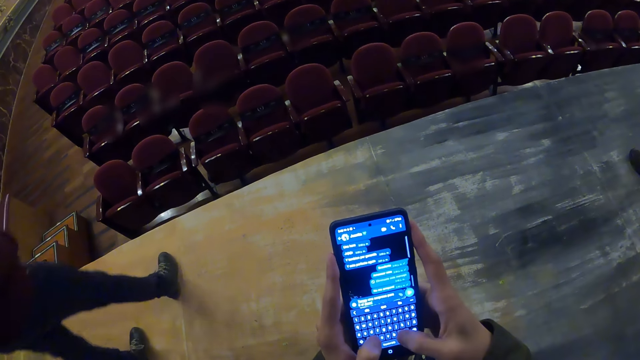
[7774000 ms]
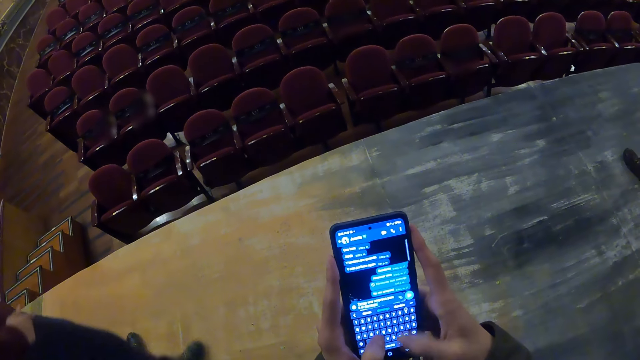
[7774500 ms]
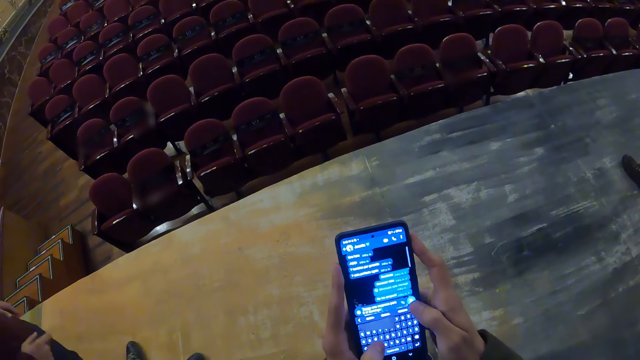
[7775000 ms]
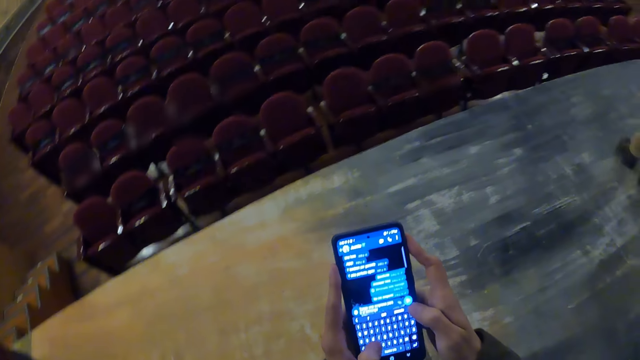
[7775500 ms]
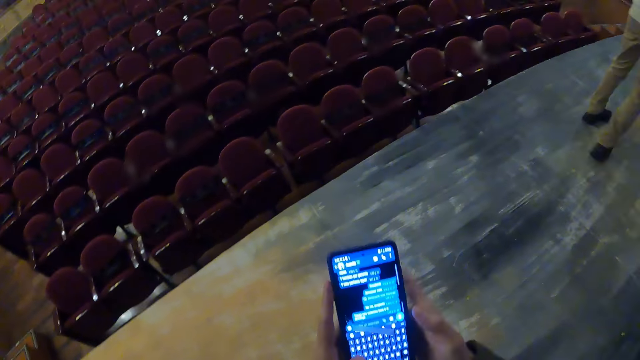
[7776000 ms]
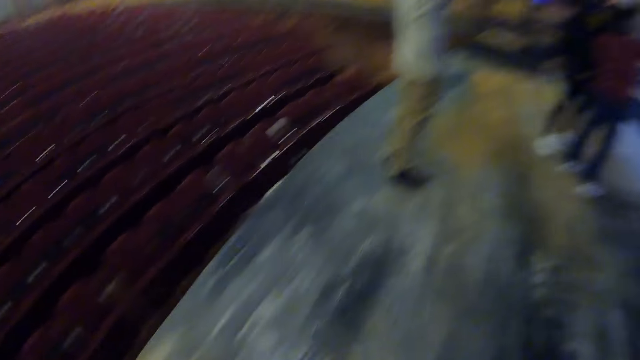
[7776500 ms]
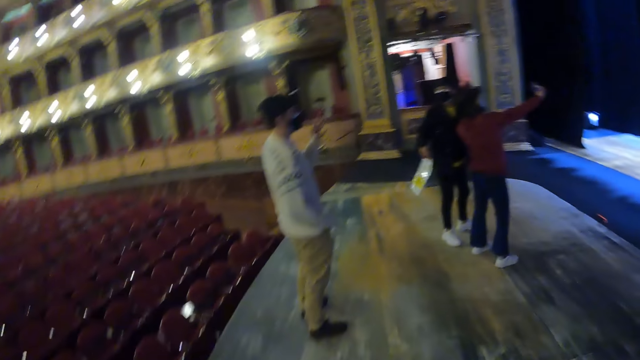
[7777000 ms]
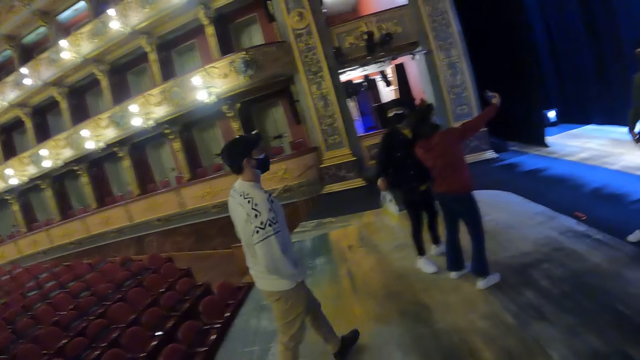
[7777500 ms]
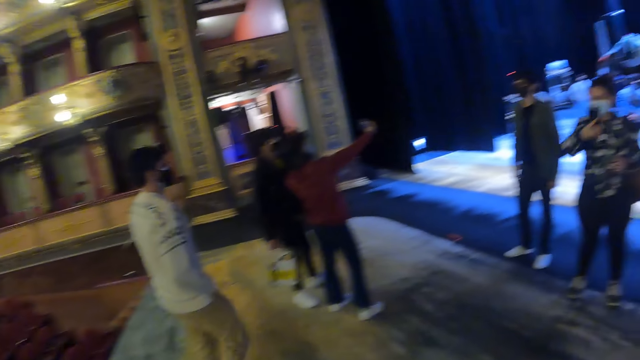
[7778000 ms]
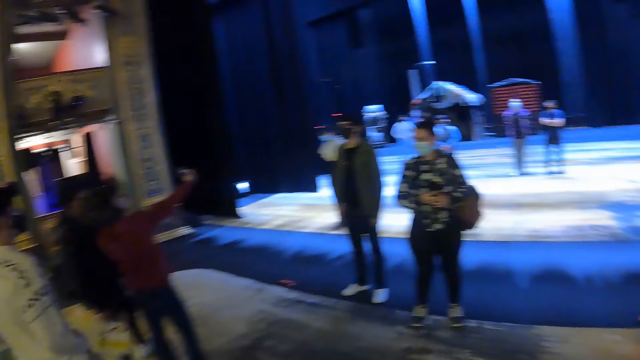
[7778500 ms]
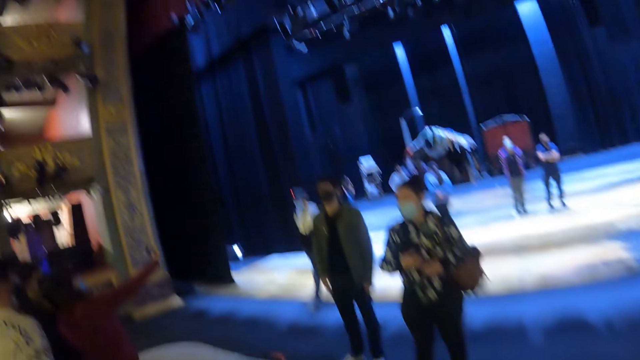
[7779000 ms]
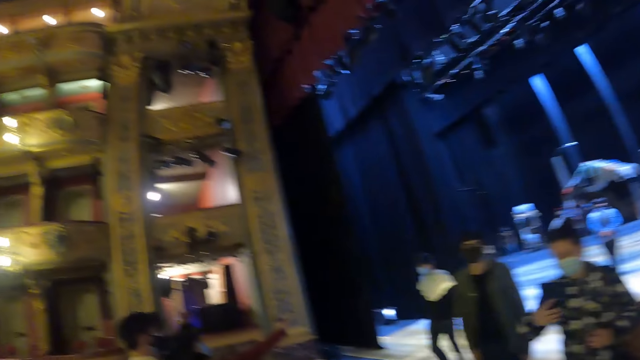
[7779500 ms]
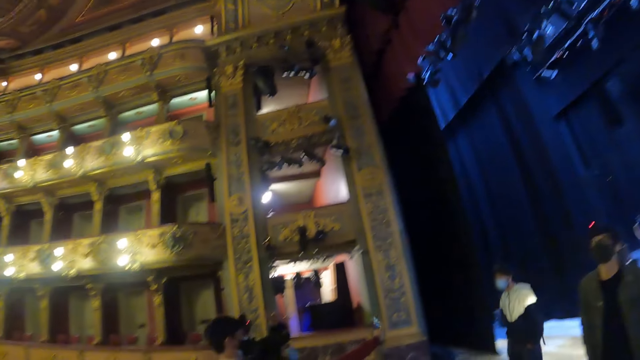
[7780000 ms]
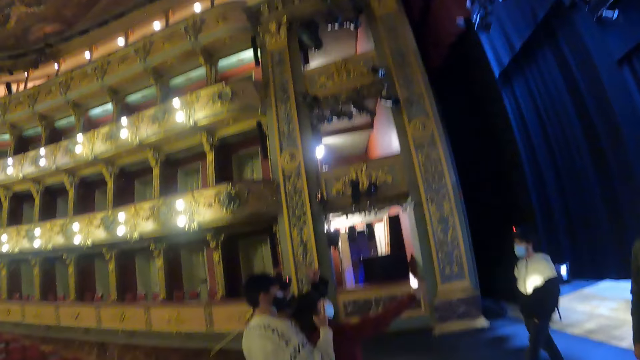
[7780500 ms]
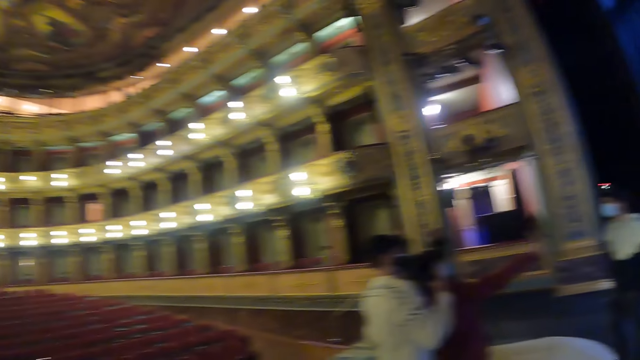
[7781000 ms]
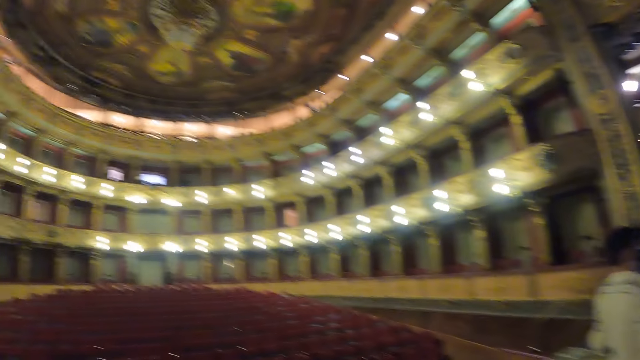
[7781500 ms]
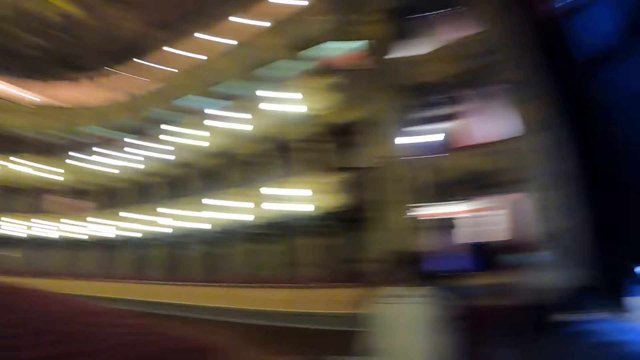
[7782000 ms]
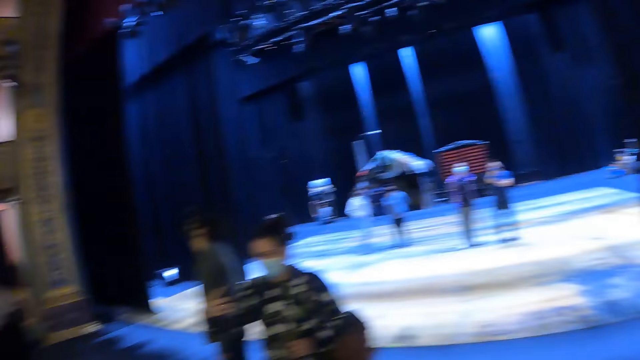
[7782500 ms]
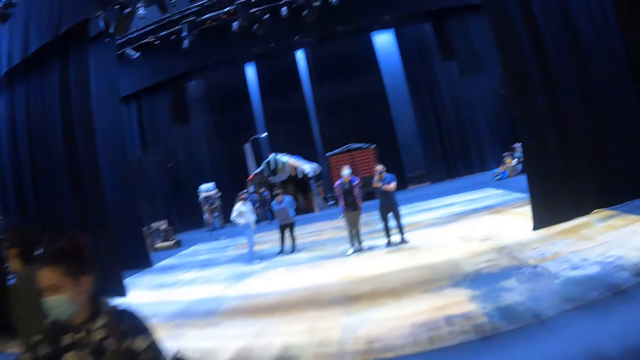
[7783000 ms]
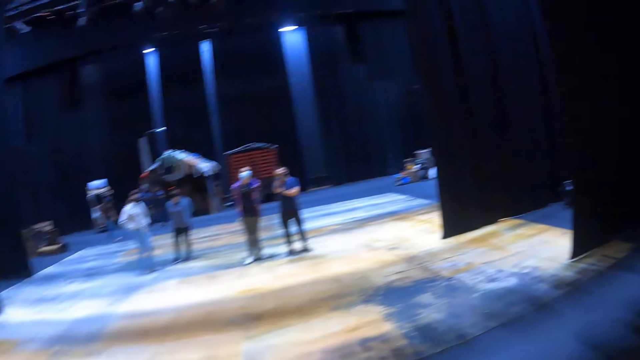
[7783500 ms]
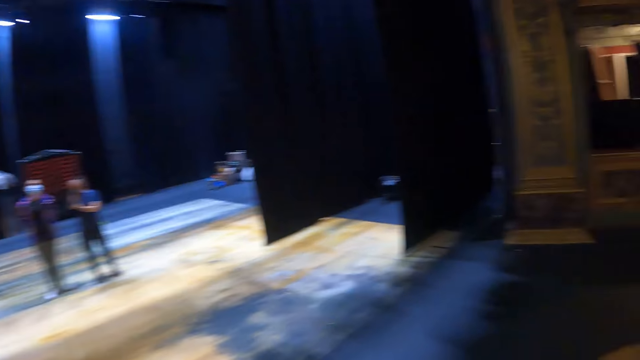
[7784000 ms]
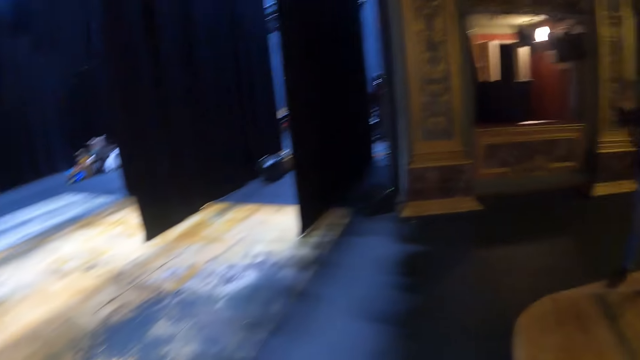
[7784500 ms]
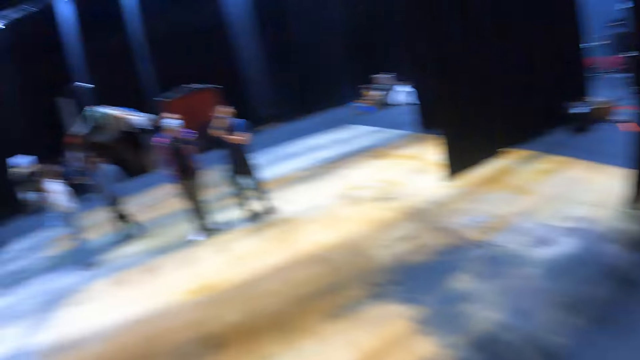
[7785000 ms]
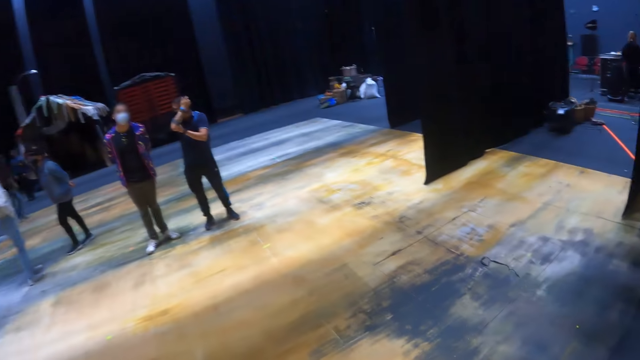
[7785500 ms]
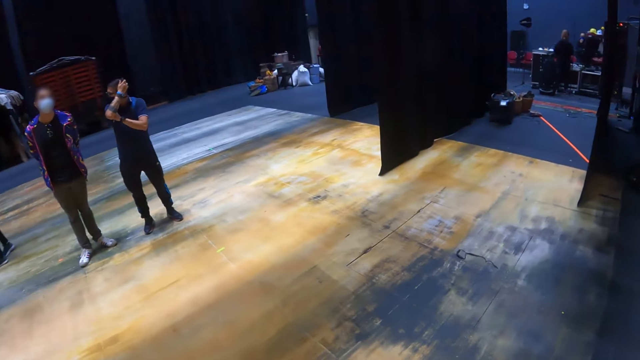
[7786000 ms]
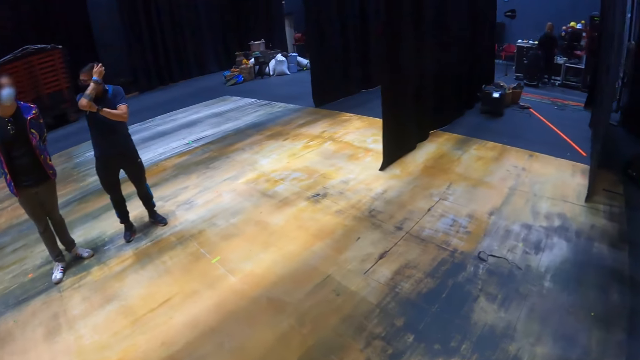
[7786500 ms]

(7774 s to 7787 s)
The camera wearer looks around the hall. They walk around the hall. They look around. They walk around.

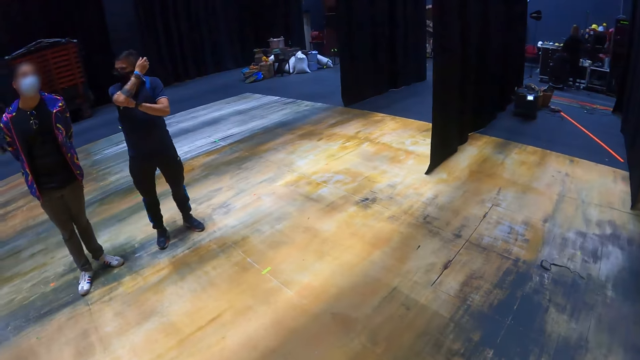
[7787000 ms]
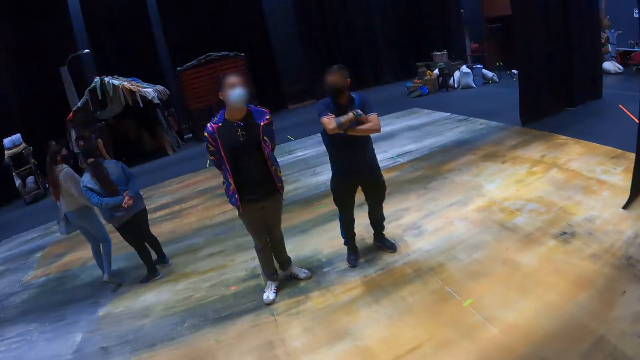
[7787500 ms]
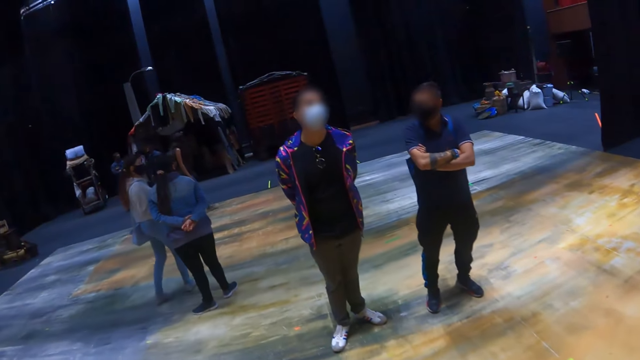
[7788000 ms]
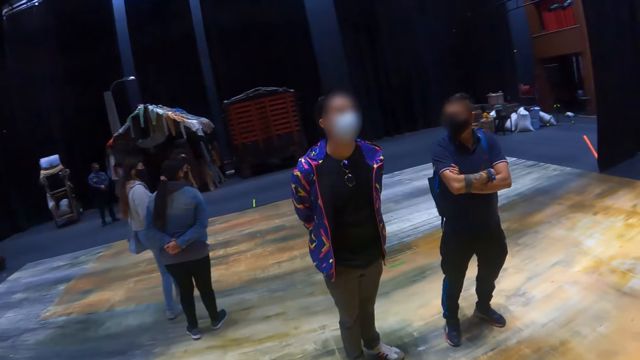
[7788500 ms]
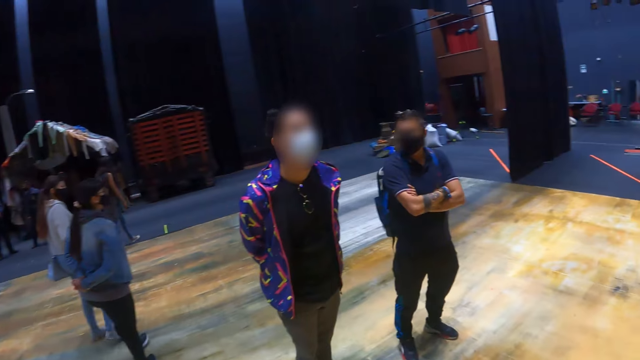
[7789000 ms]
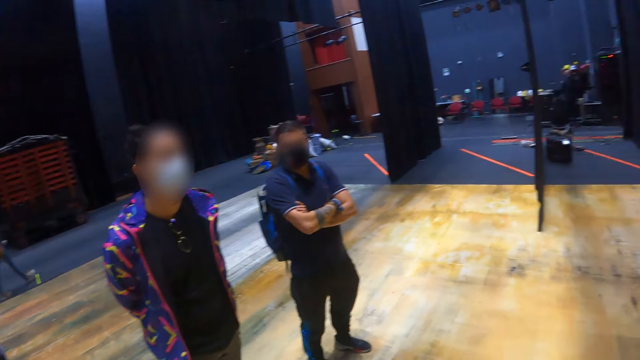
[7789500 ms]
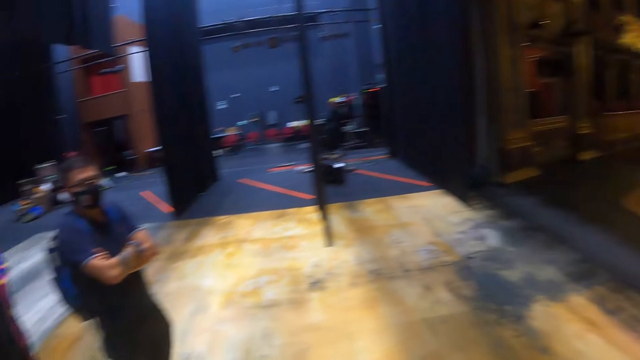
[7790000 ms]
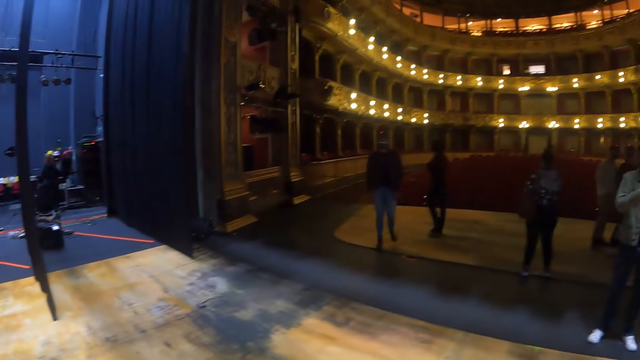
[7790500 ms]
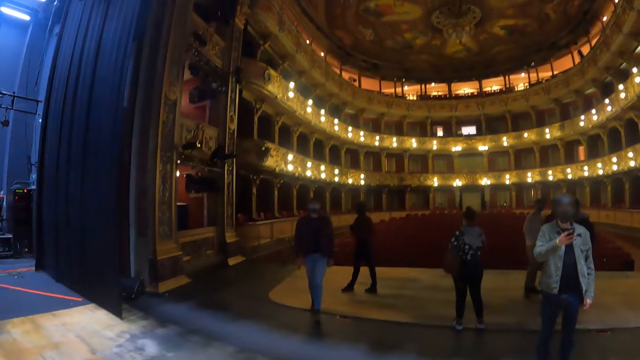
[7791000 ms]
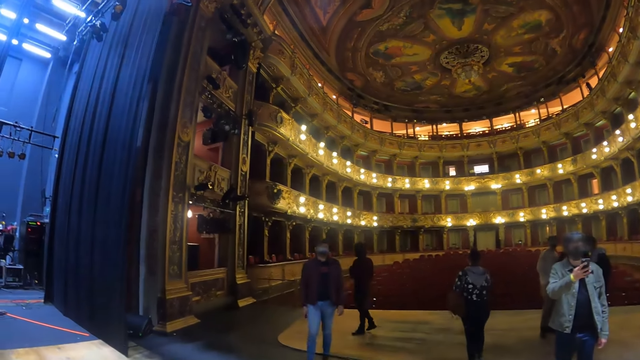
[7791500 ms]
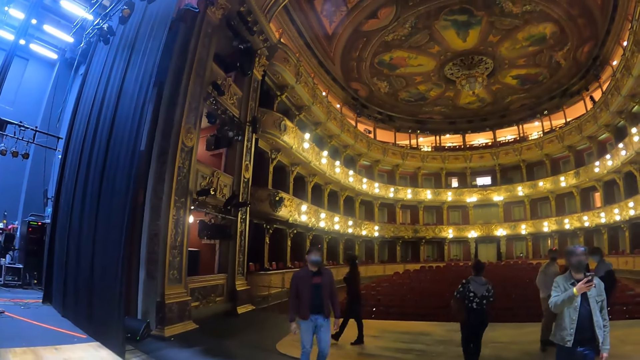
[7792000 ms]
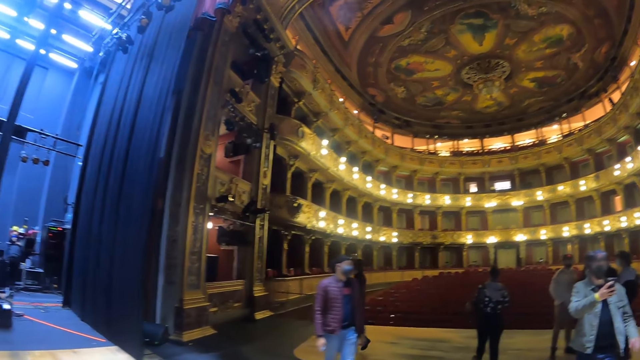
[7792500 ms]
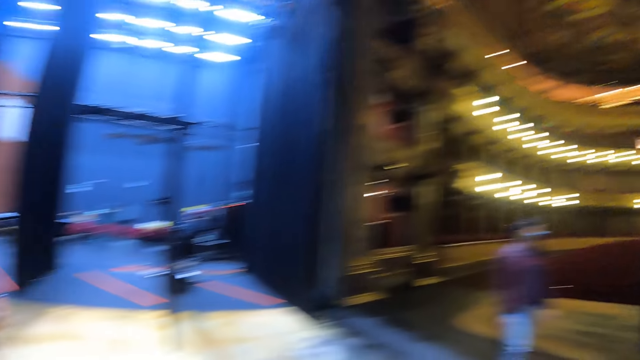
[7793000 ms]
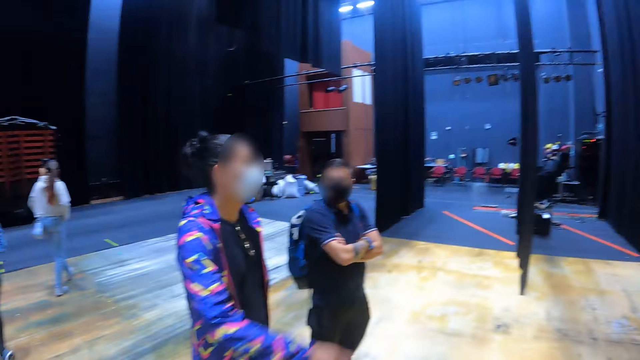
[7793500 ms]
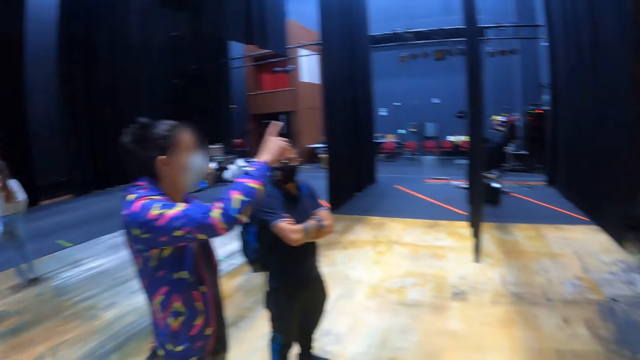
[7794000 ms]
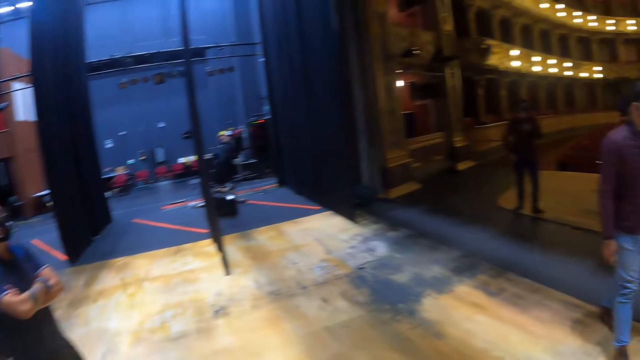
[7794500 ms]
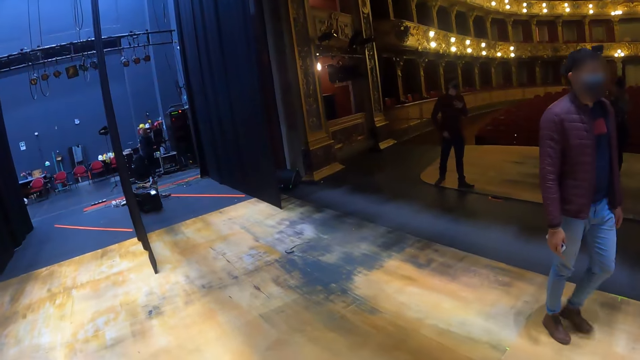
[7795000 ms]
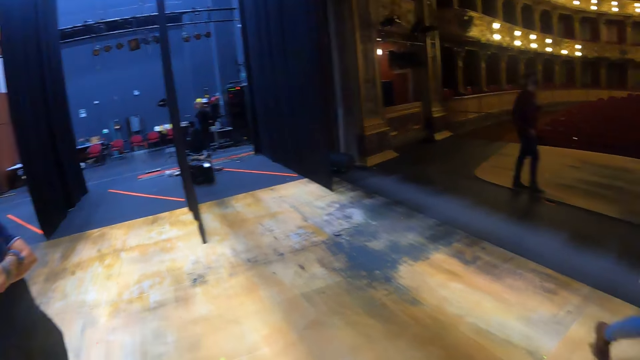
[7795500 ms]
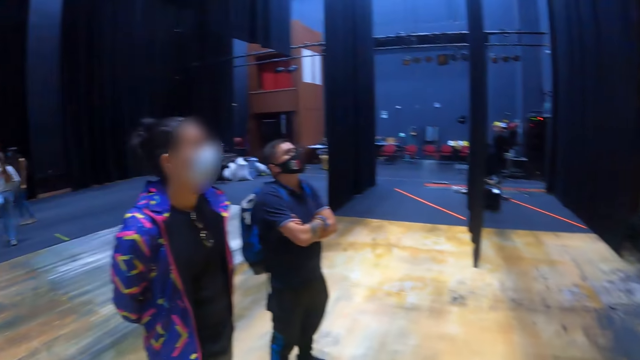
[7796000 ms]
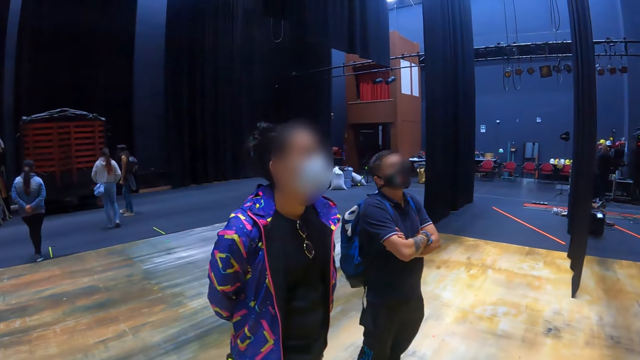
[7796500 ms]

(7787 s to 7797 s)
The camera wearer looks around the hall.
